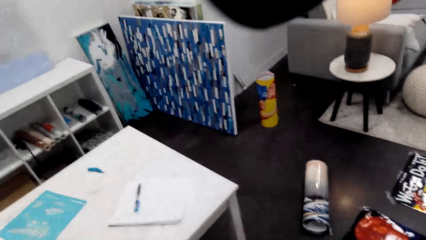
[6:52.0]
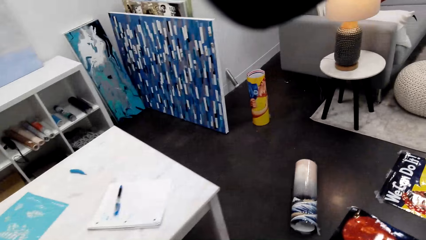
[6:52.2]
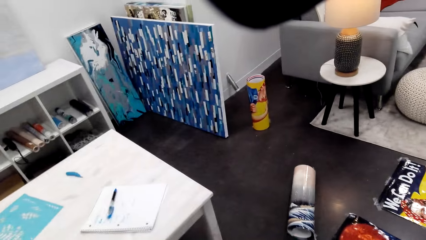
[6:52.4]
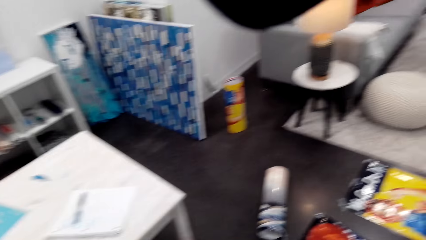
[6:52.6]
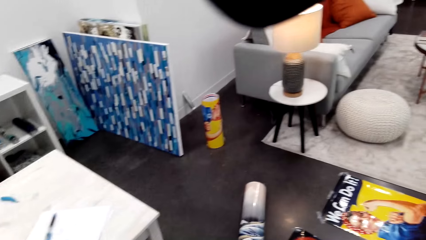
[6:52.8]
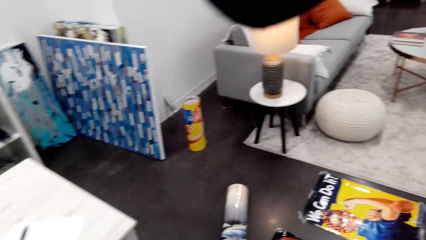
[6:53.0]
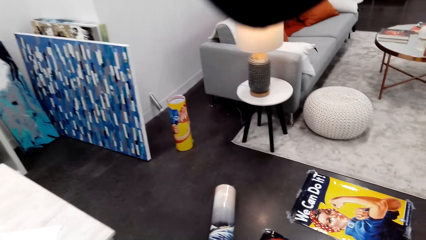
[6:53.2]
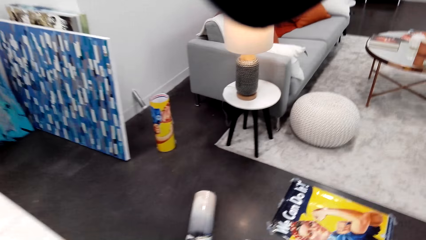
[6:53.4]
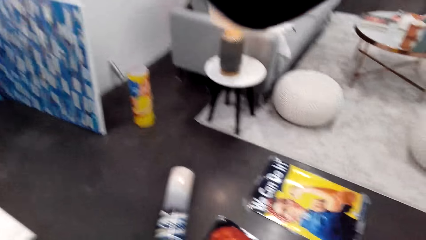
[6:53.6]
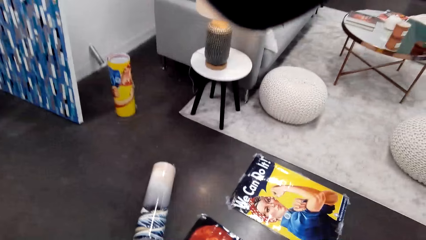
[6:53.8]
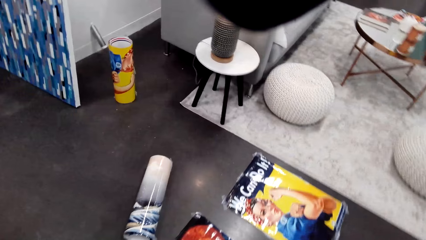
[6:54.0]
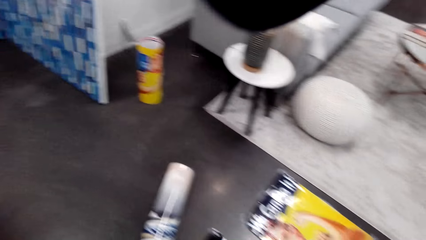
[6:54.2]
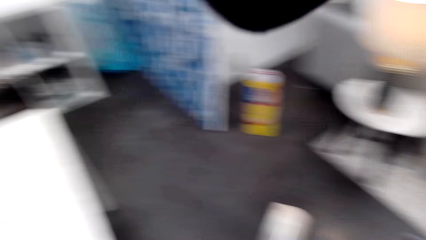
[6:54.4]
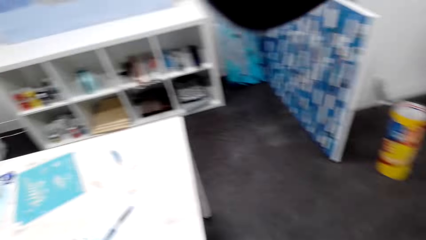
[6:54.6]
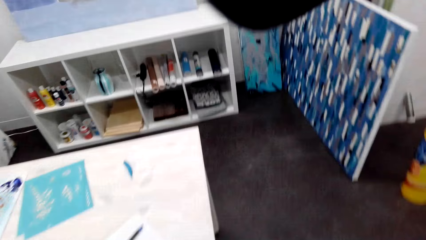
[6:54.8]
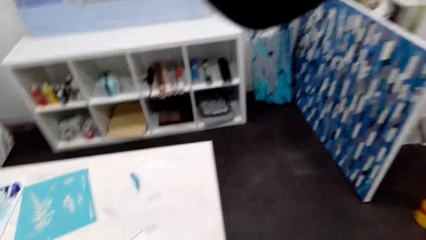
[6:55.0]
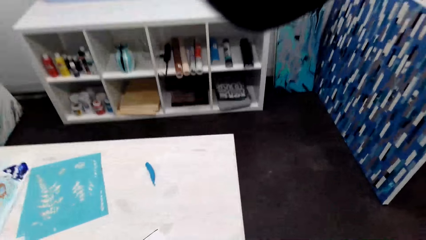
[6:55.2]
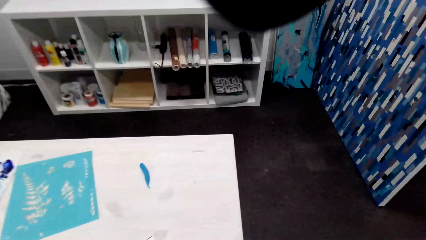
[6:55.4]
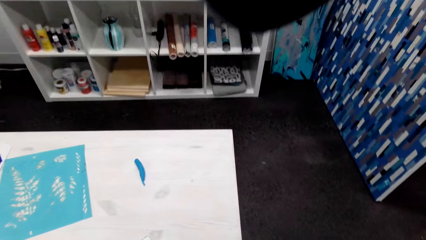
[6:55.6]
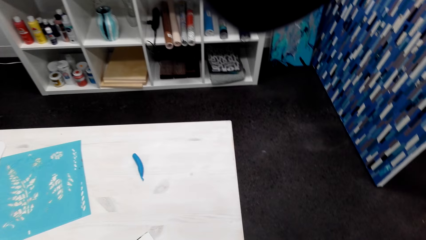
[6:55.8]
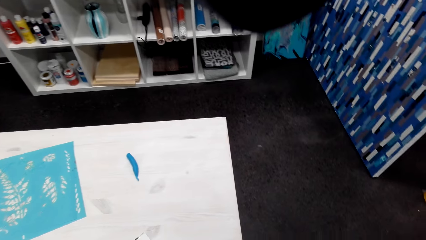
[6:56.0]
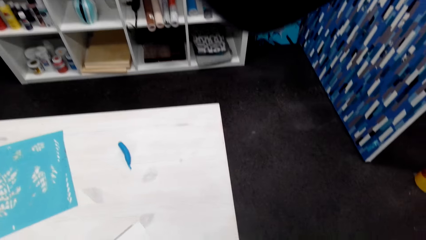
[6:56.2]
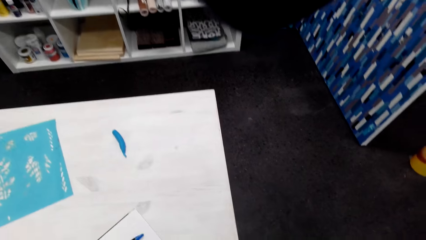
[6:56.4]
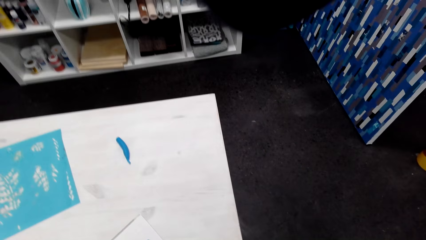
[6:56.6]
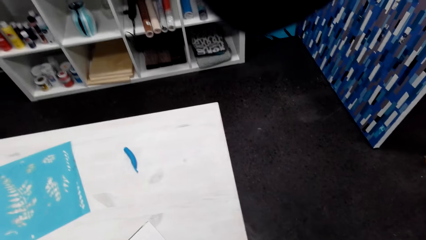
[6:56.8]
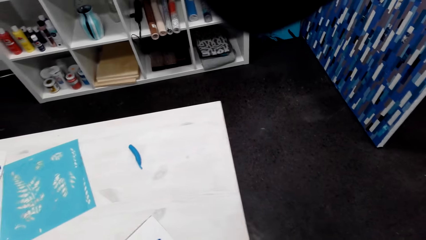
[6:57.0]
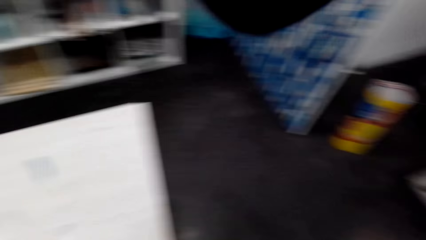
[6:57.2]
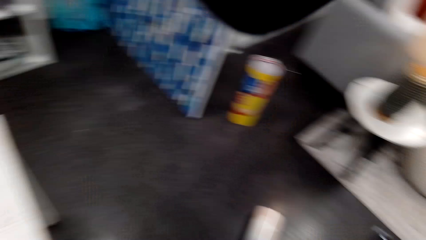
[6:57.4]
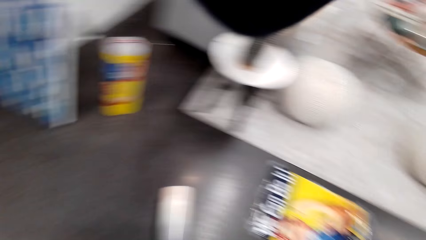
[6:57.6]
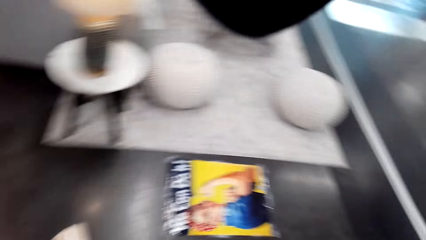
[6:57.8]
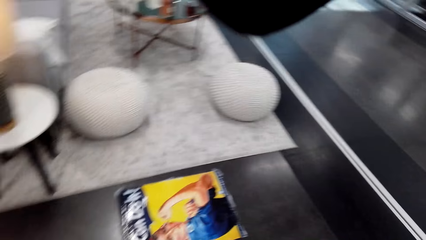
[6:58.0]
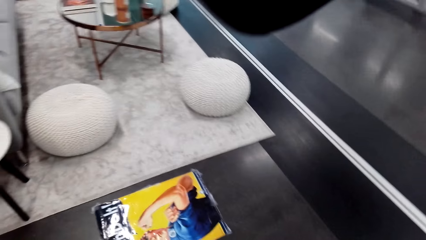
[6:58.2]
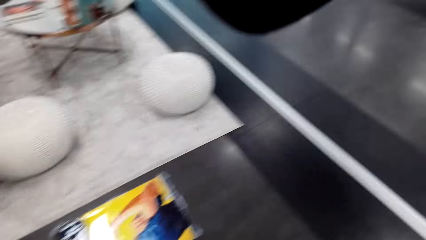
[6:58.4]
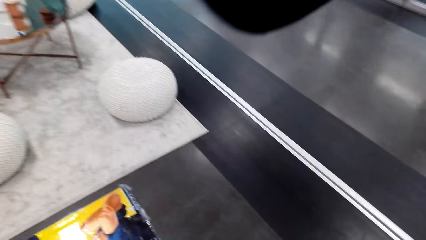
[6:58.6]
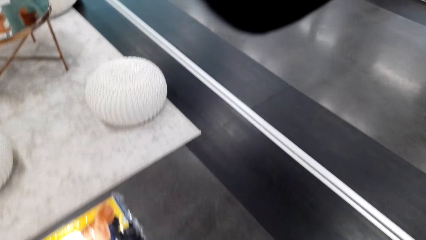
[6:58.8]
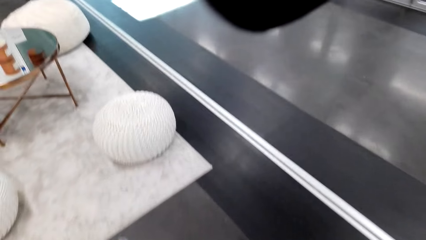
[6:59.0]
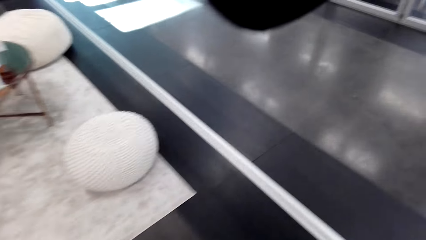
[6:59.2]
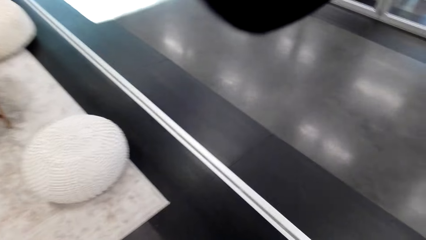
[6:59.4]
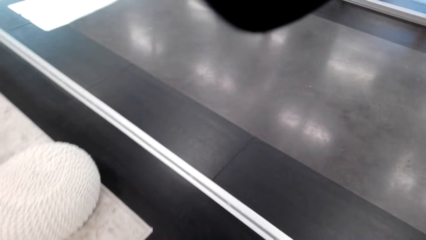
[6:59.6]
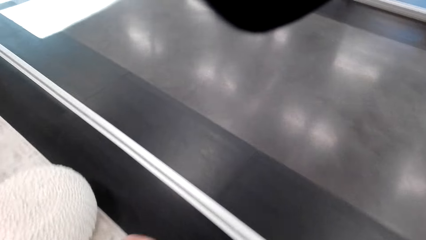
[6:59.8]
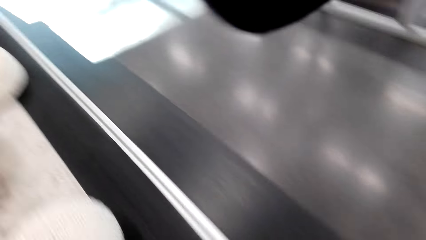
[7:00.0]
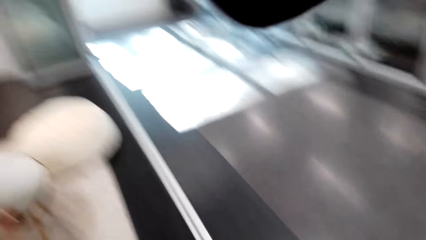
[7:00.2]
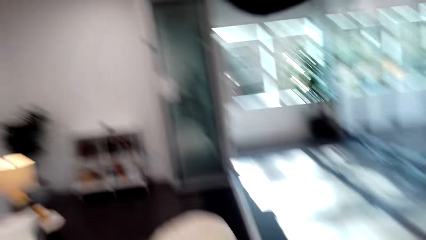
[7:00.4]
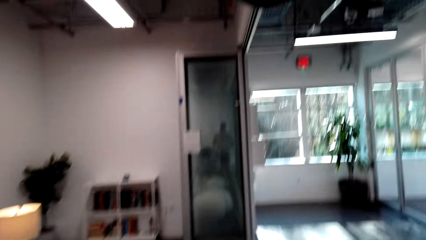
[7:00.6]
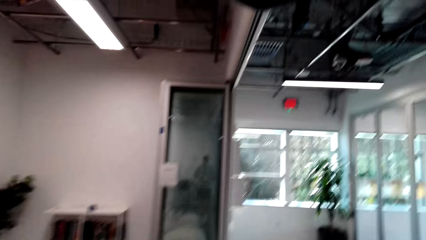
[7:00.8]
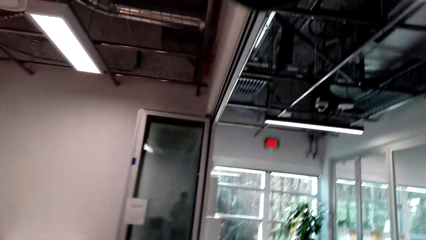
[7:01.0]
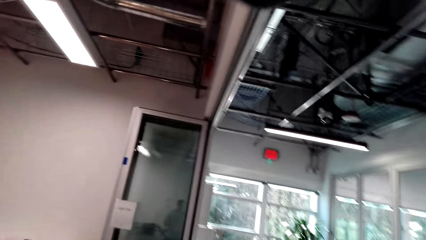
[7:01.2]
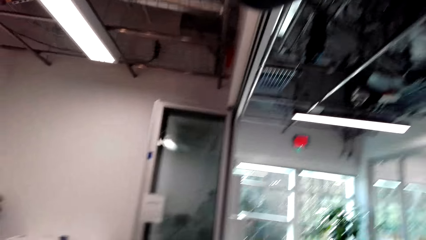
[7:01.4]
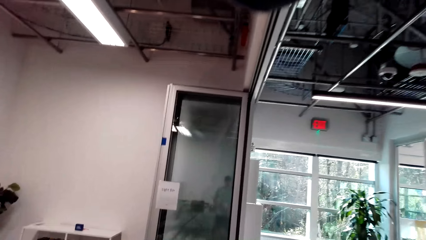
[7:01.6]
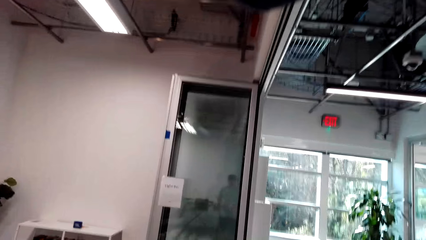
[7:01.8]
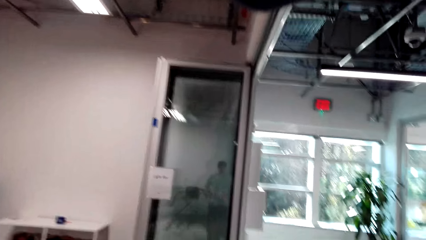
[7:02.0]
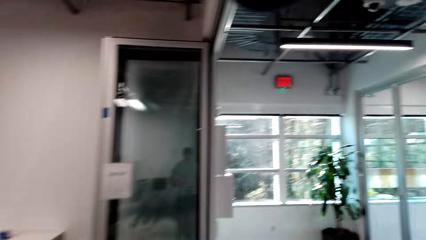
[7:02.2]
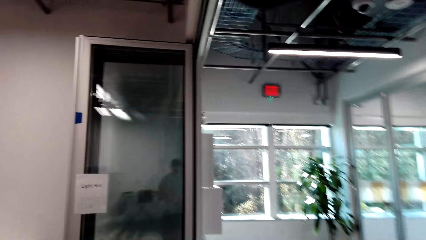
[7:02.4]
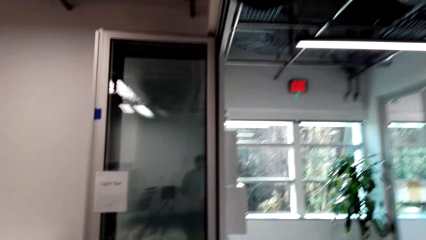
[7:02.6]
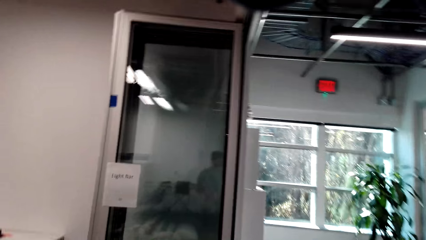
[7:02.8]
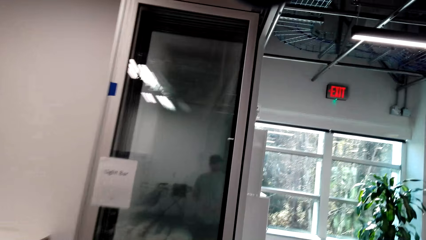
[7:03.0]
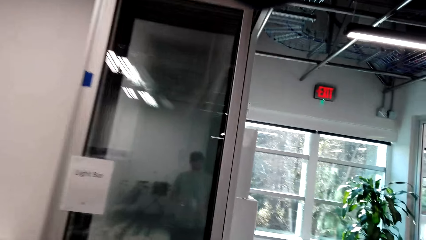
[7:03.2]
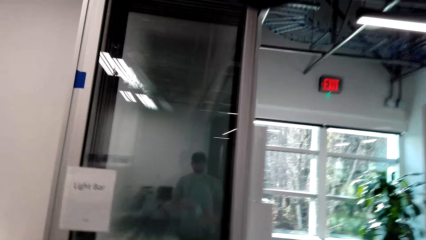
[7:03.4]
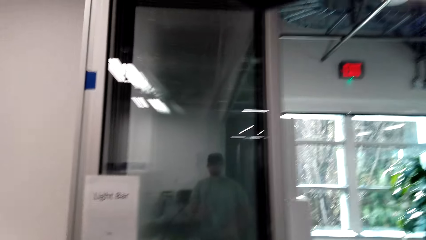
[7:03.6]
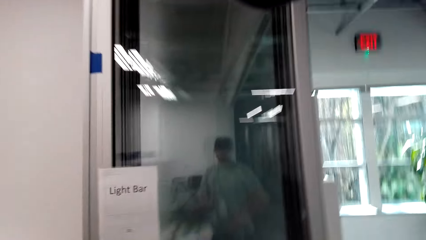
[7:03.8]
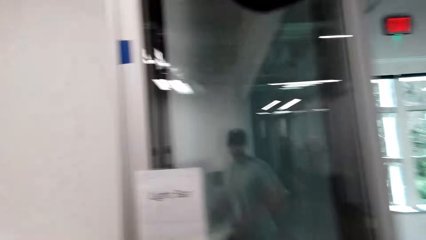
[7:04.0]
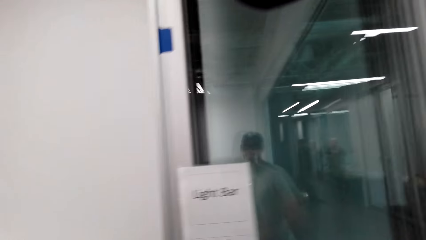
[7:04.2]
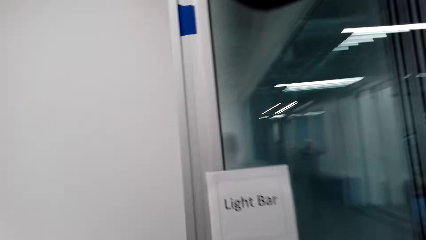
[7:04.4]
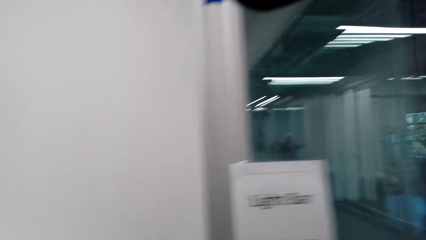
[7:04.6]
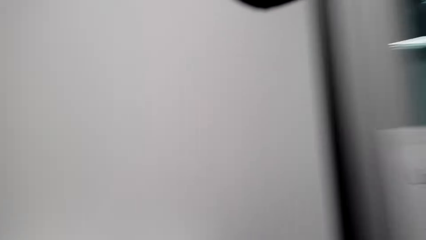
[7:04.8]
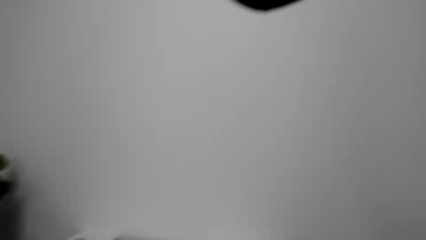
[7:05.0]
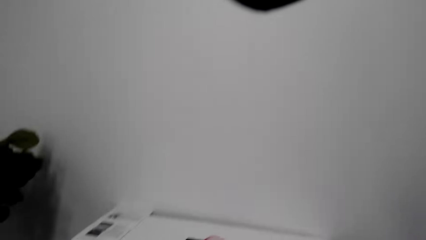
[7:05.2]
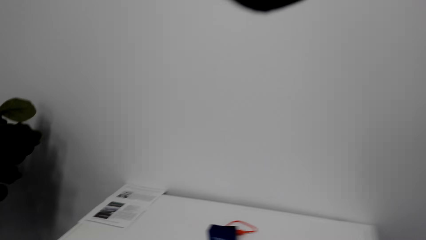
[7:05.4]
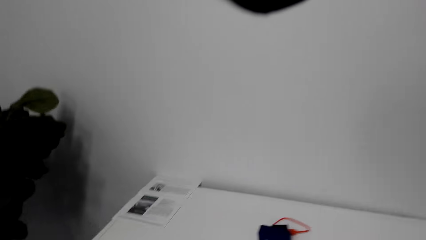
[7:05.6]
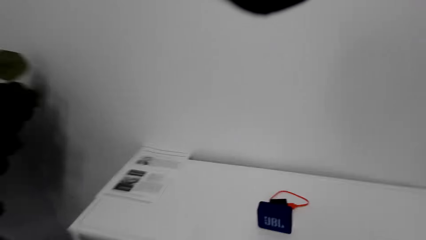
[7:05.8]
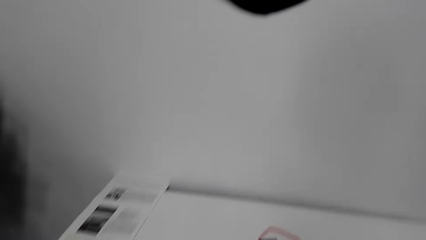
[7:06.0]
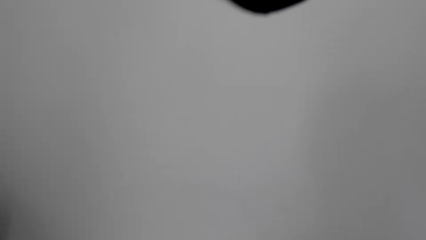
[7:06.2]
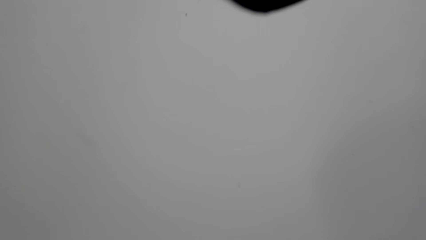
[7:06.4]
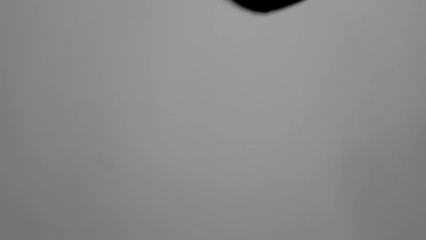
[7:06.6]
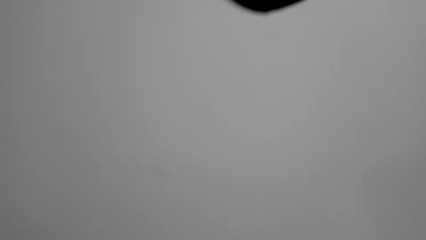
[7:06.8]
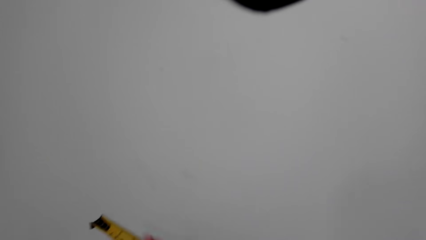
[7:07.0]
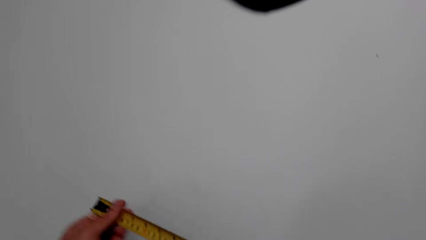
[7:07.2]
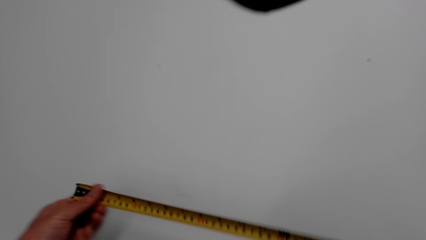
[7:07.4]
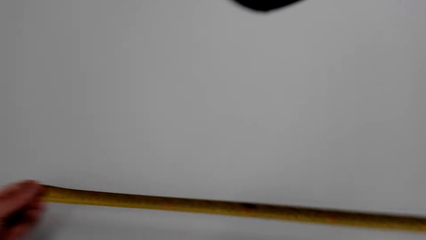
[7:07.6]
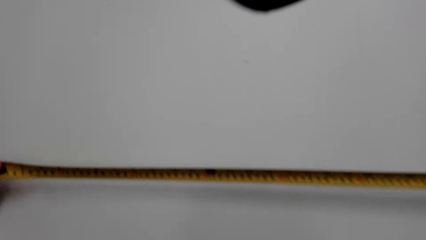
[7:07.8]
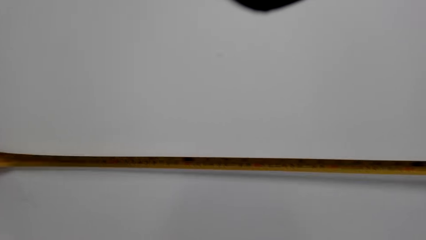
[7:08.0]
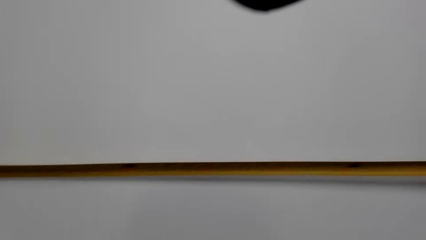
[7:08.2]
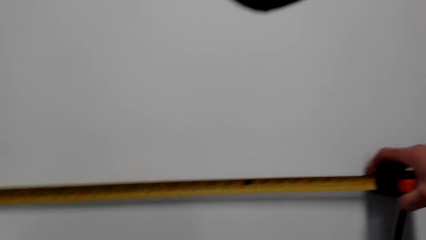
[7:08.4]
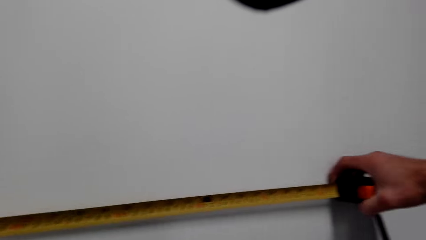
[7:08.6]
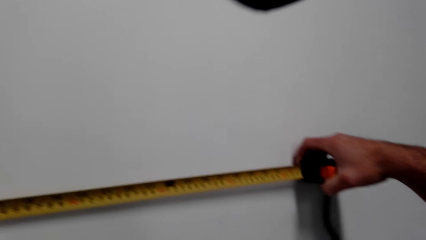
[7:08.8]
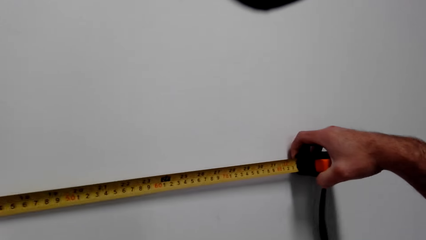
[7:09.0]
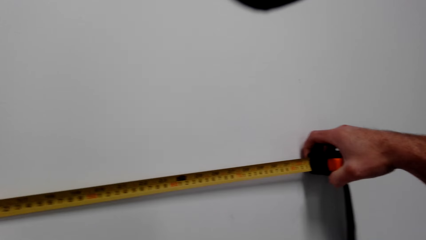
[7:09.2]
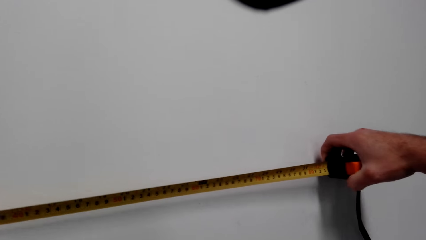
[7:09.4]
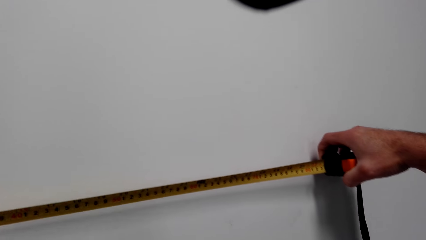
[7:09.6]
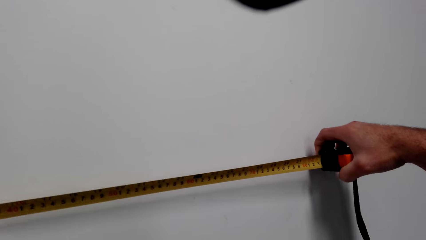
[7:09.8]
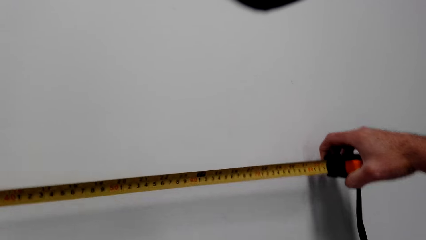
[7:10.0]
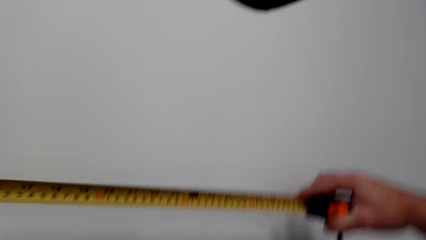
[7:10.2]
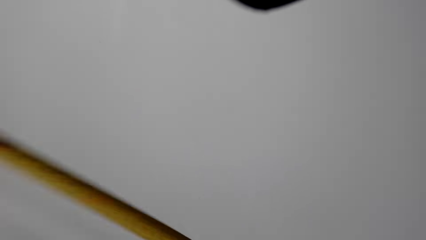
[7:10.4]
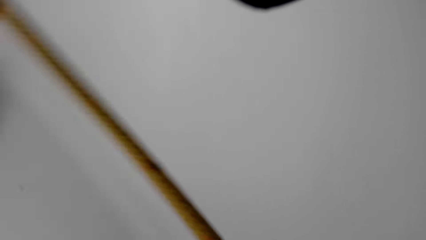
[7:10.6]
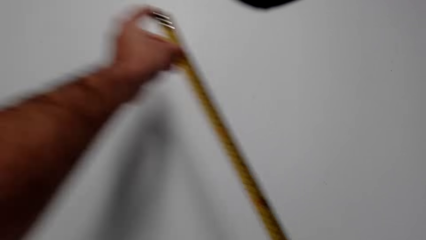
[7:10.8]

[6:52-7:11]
The camera wearer walks around. They look around. They walk around the house. They walk around. They look around. They measure a wall.
